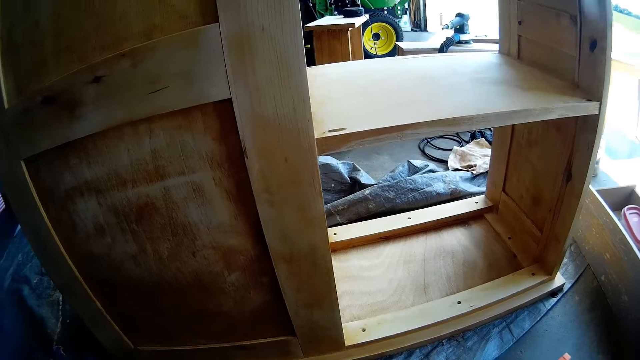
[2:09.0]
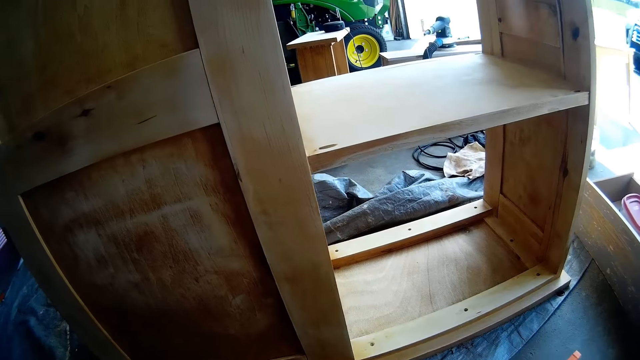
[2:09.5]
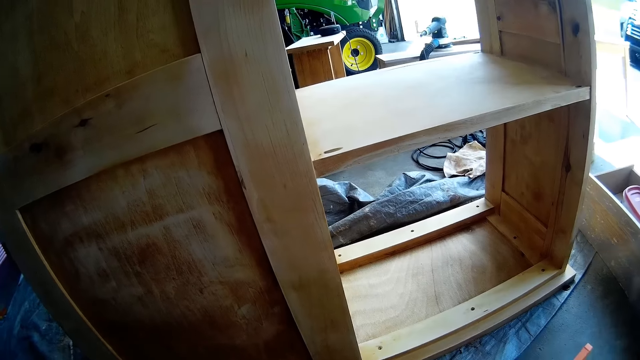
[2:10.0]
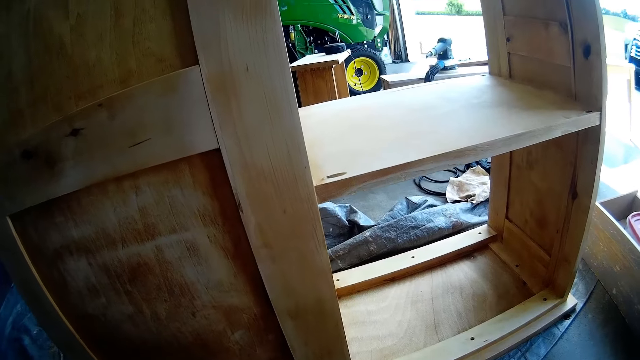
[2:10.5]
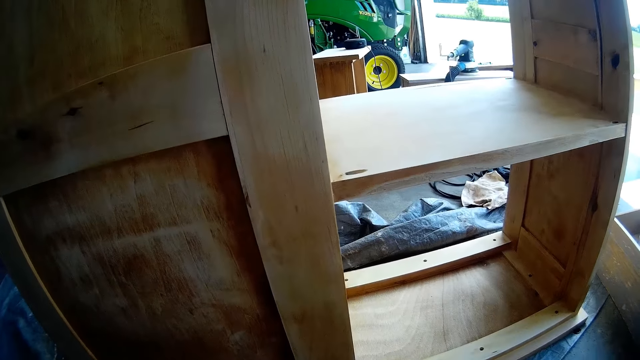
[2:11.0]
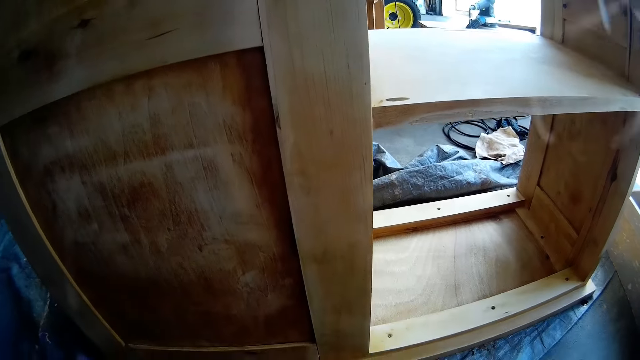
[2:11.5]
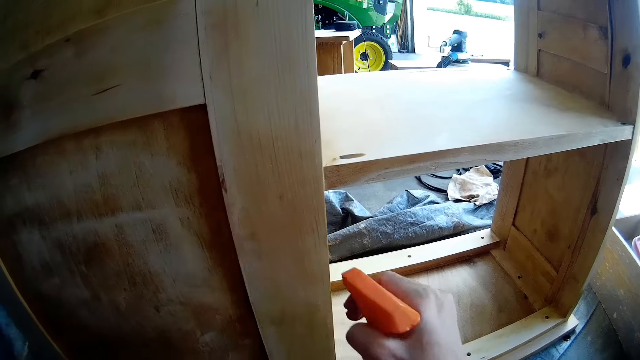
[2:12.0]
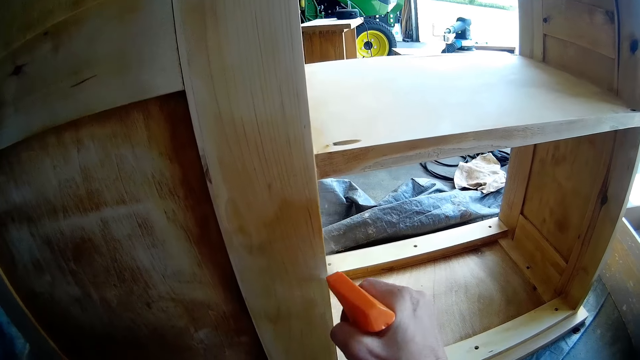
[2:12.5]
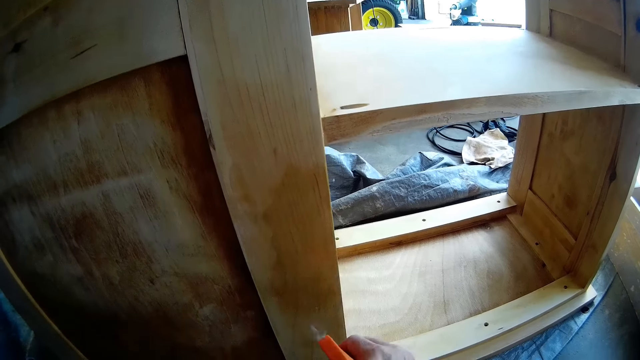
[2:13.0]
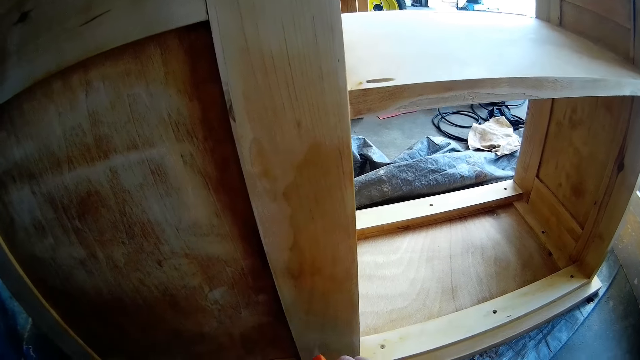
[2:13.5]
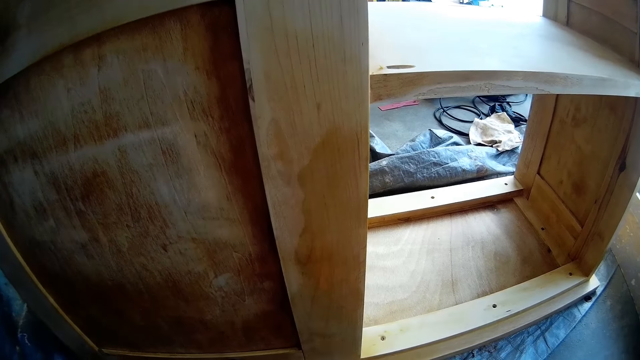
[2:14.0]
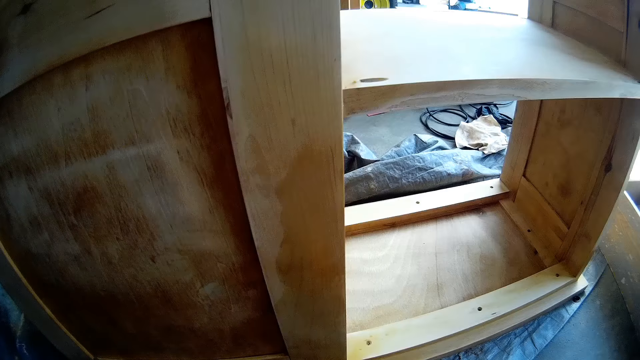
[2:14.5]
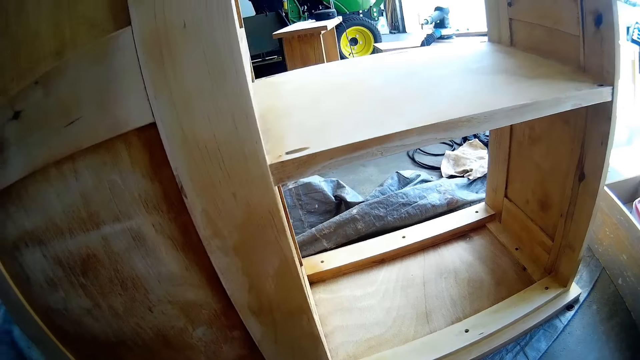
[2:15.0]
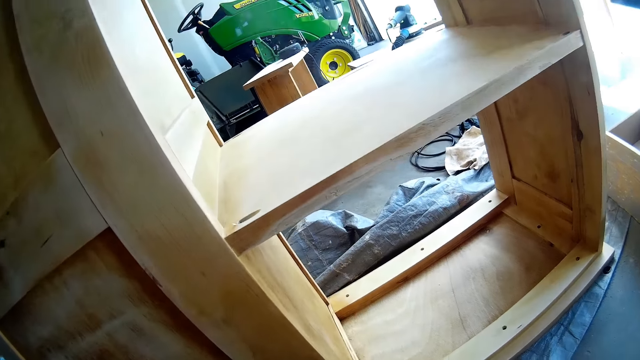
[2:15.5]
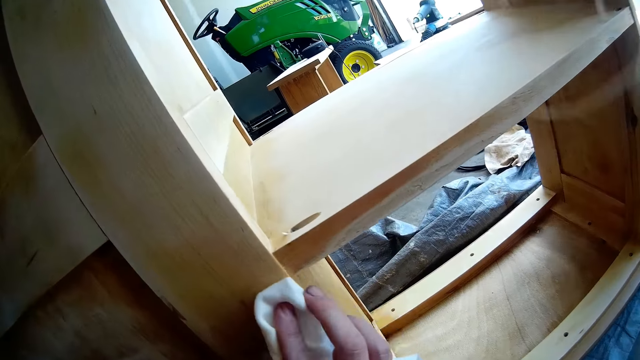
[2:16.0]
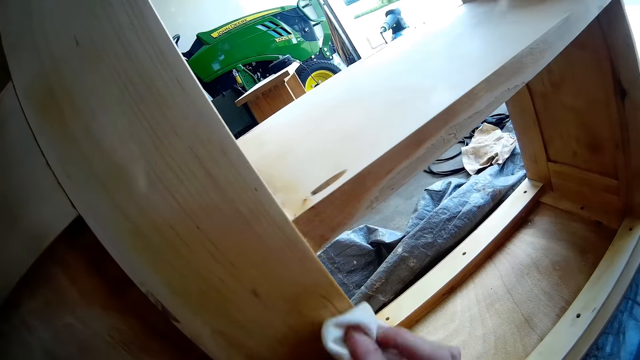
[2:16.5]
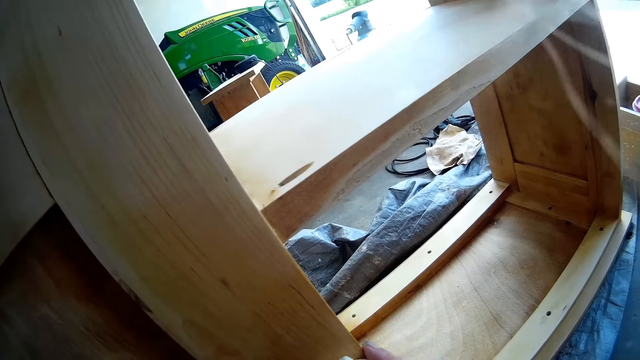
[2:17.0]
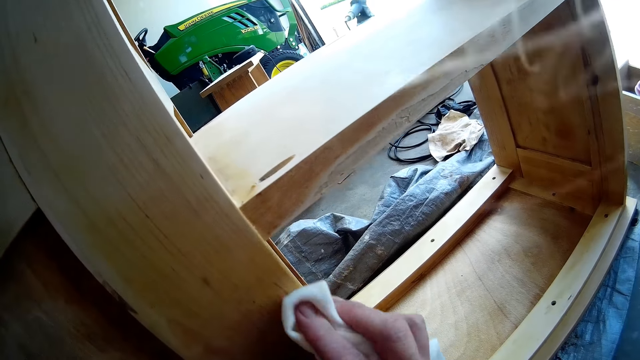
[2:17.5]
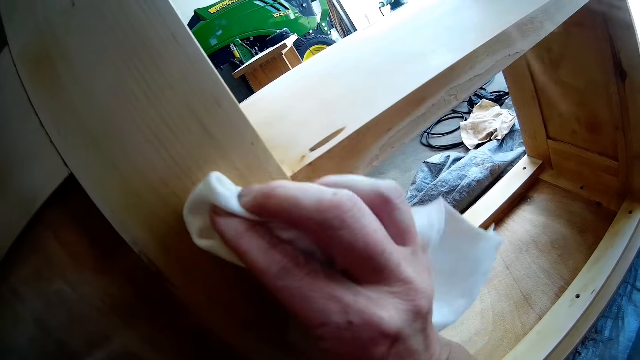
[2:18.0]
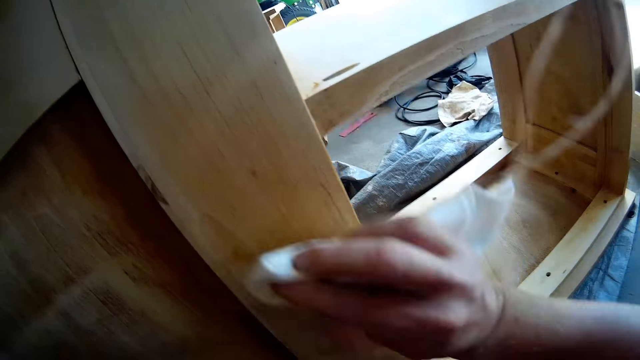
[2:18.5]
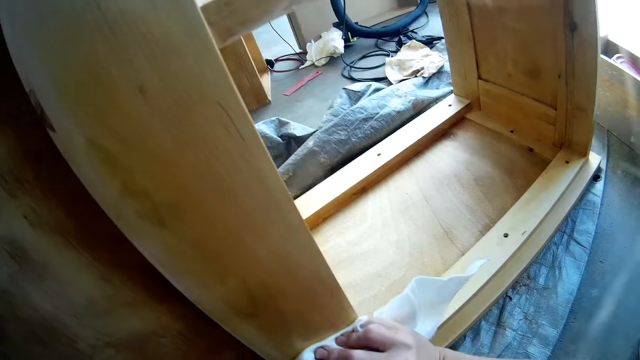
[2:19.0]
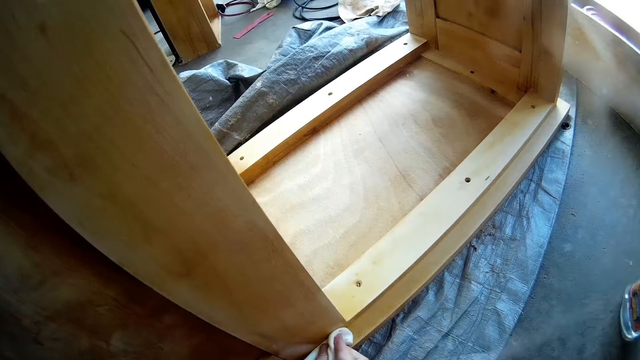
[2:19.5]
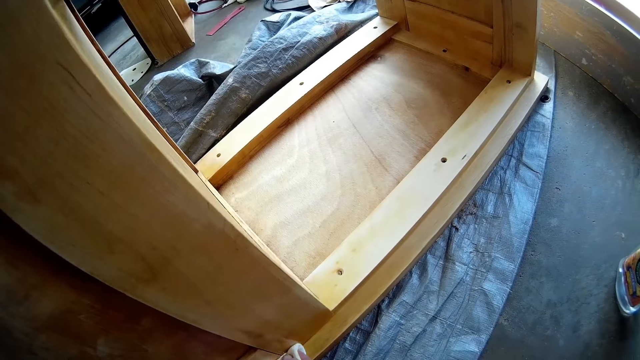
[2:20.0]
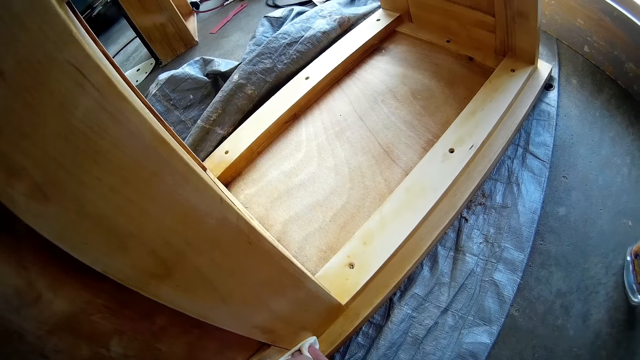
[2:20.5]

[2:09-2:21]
The camera wearer sprays the wooden cabinet with a wooden furniture cleaning spray. They wipe the wooden cabinet with a kitchen towel.

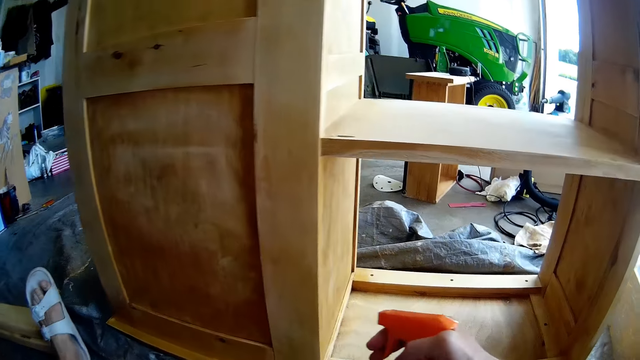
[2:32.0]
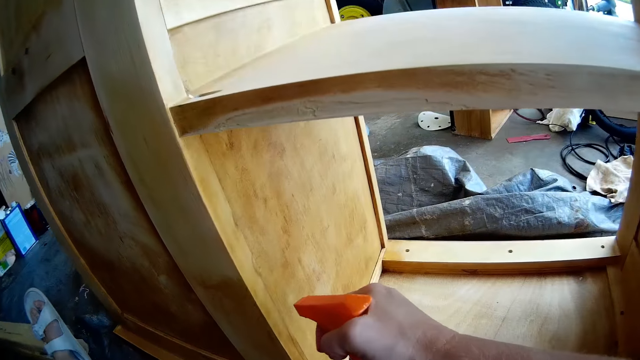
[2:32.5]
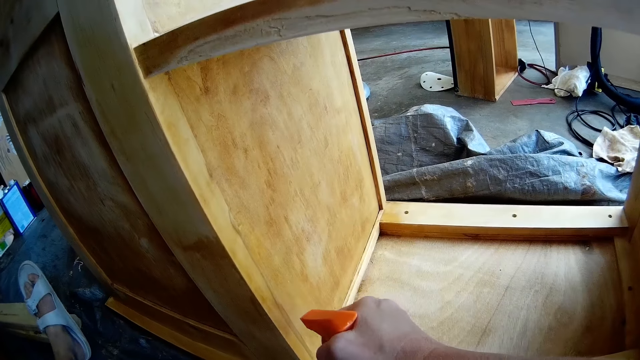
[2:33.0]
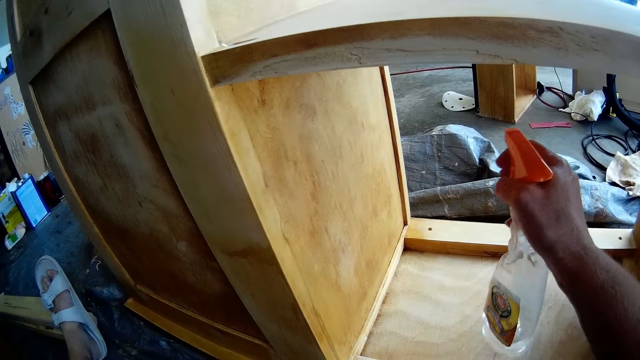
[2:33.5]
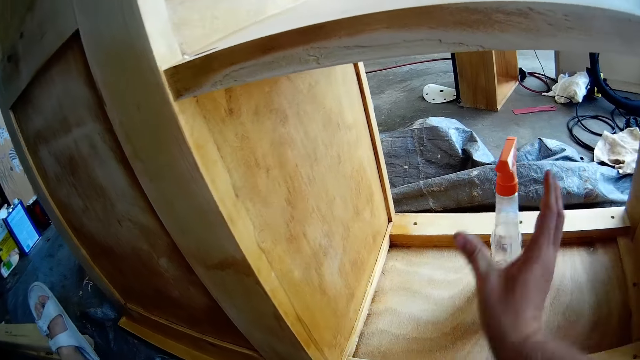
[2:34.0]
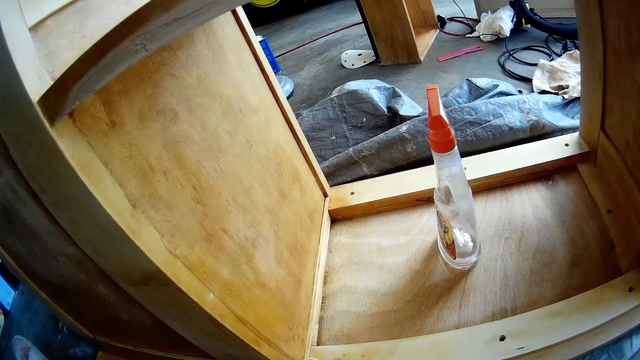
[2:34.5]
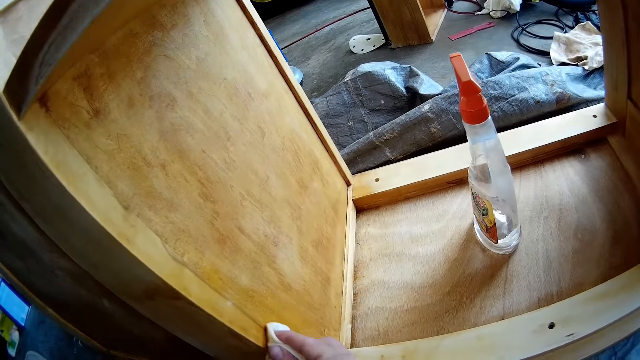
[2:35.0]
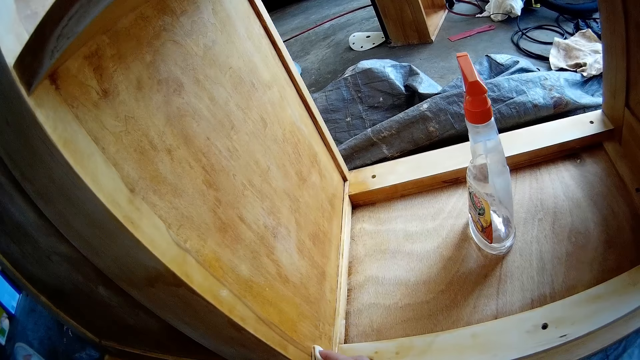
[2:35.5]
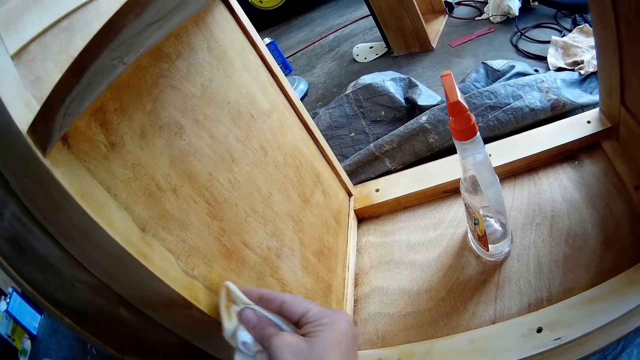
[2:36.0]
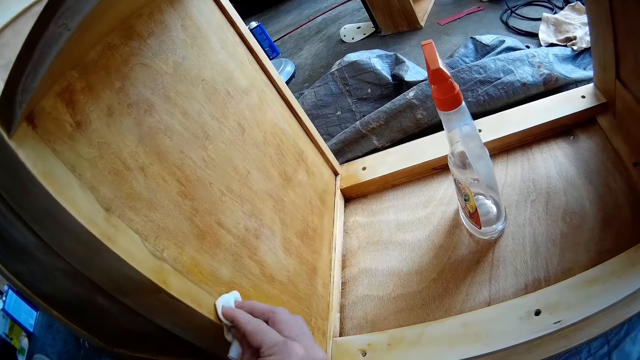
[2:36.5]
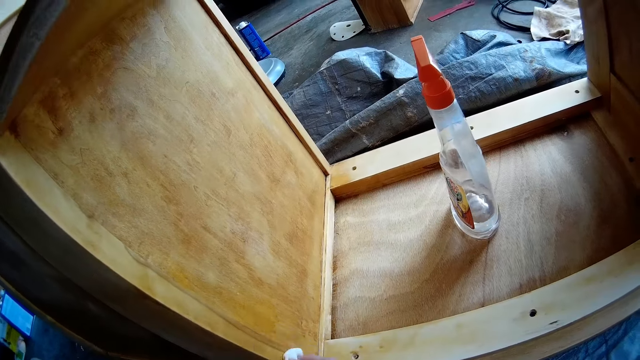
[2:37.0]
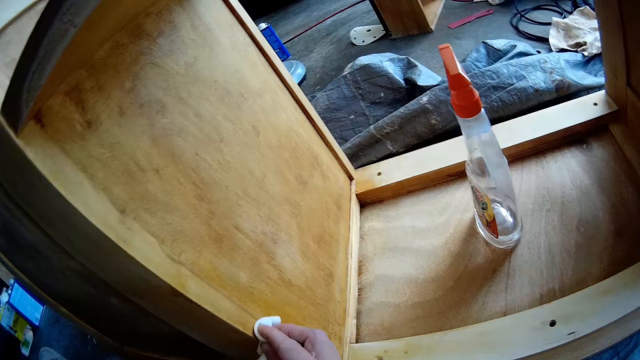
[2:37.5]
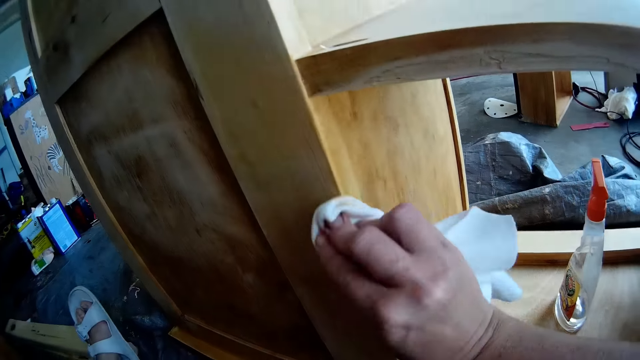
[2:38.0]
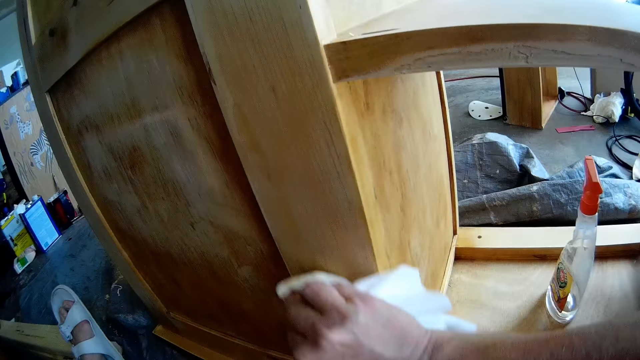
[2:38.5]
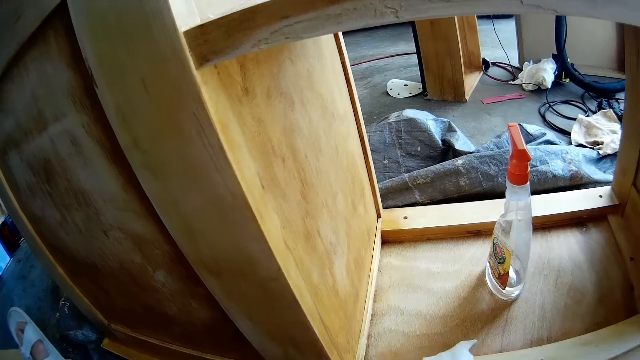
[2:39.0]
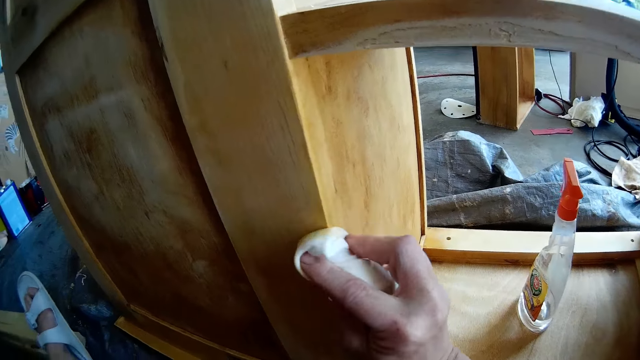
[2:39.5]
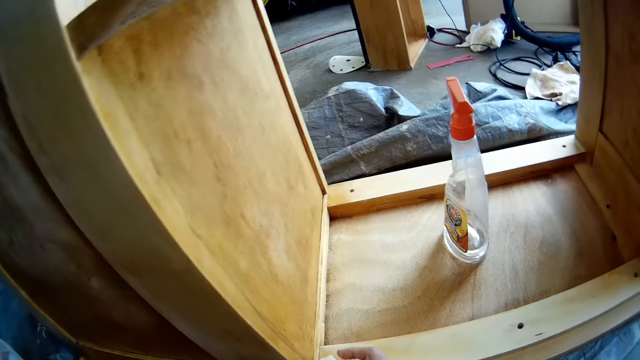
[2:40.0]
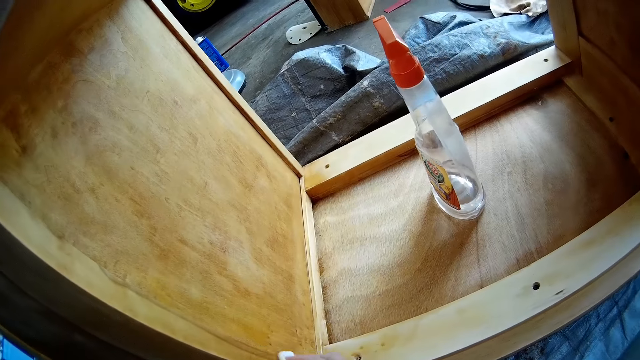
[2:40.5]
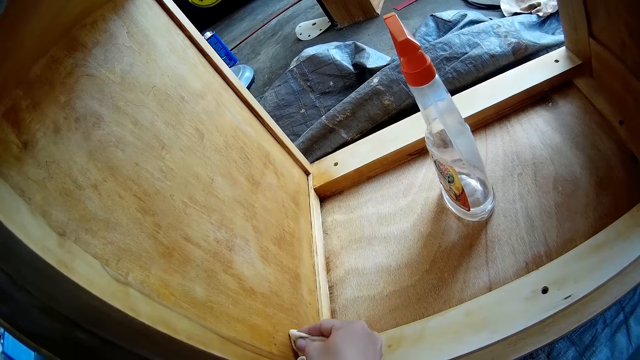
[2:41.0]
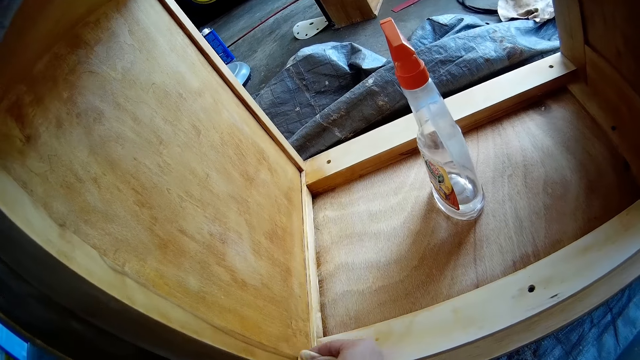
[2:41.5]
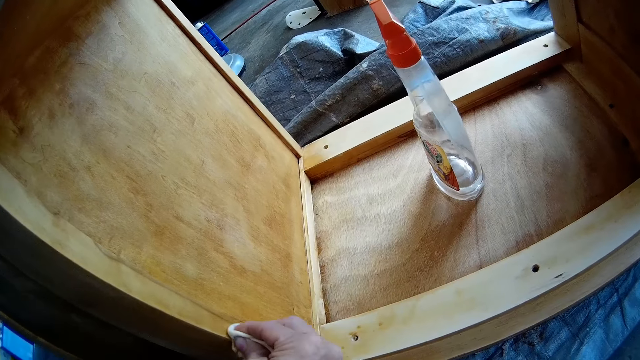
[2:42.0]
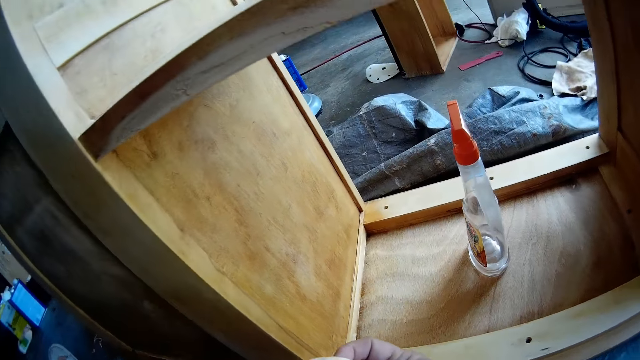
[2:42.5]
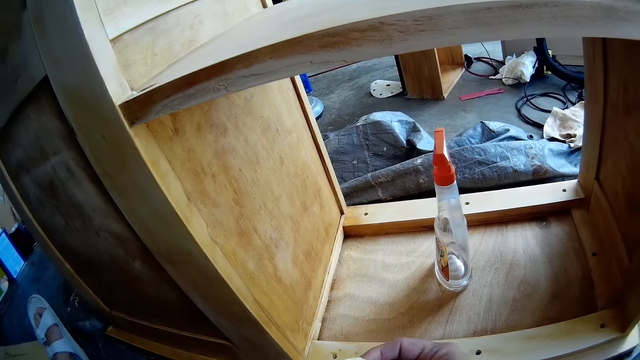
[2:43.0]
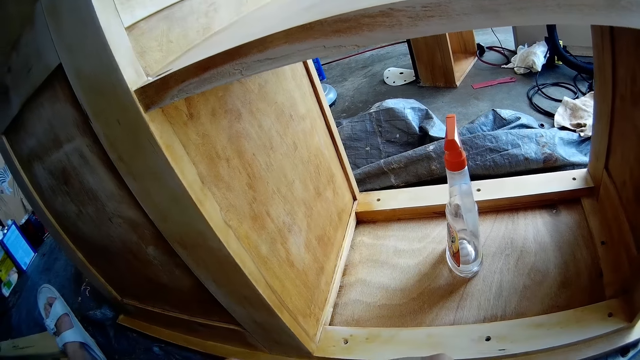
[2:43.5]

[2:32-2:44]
The camera wearer sprays the wooden cabinet with a wooden furniture cleaning spray. They put the wooden furniture cleaning spray on the cabinet. They wipe the wooden cabinet with a kitchen towel.
